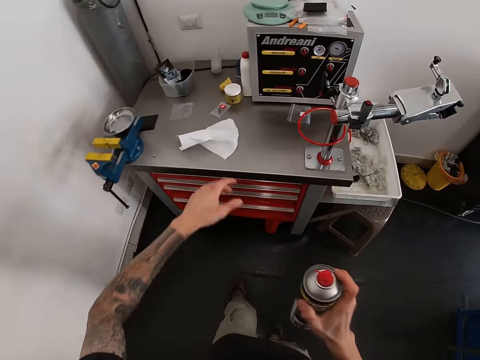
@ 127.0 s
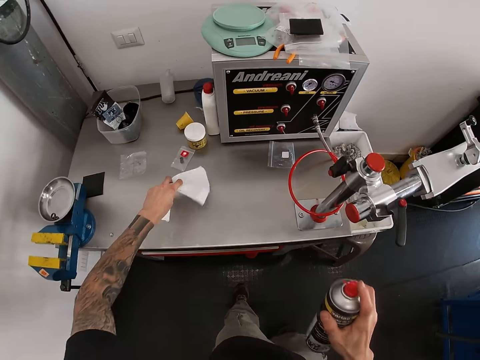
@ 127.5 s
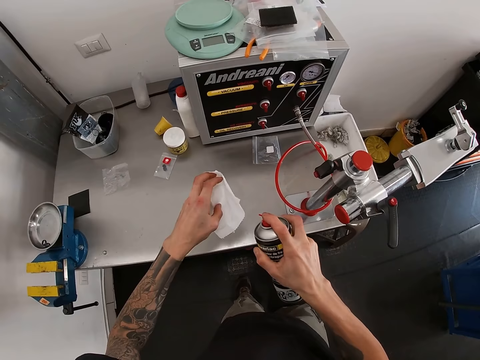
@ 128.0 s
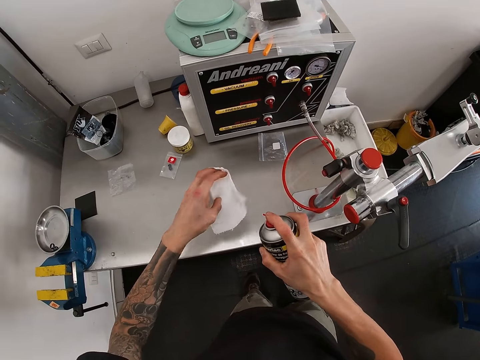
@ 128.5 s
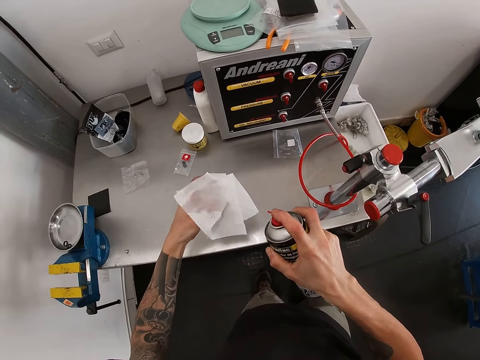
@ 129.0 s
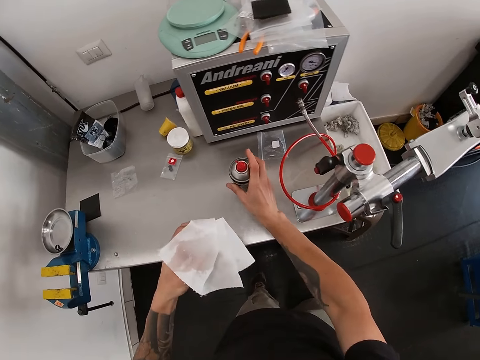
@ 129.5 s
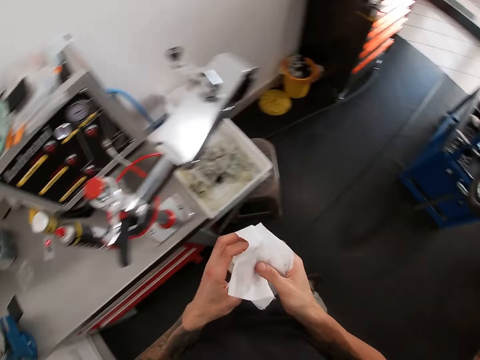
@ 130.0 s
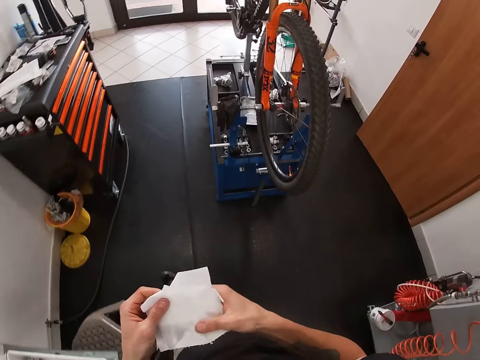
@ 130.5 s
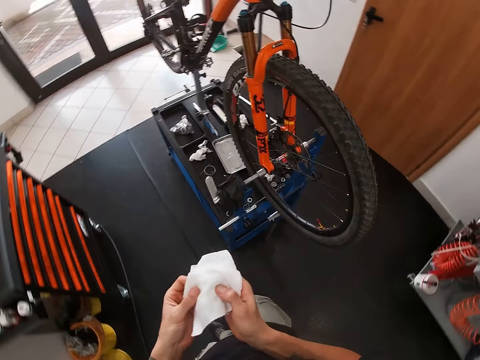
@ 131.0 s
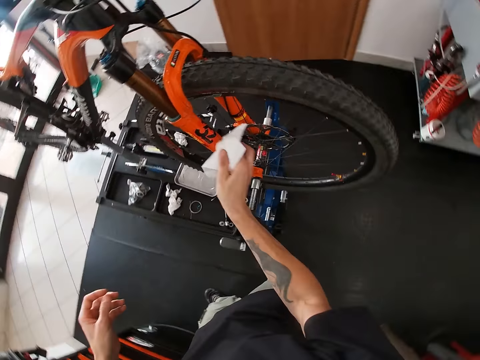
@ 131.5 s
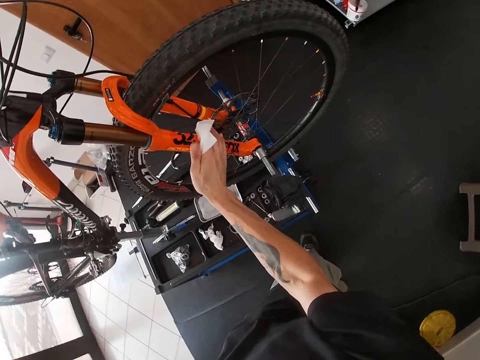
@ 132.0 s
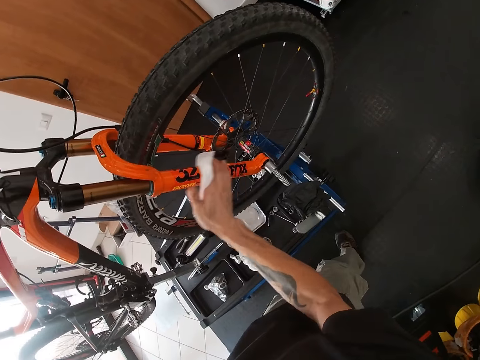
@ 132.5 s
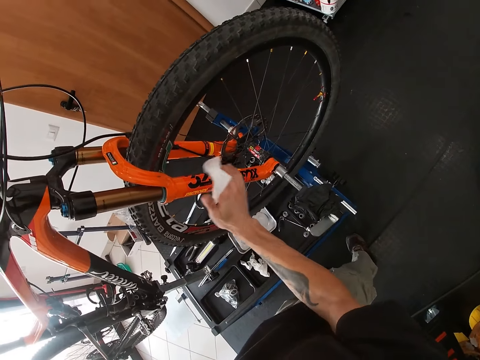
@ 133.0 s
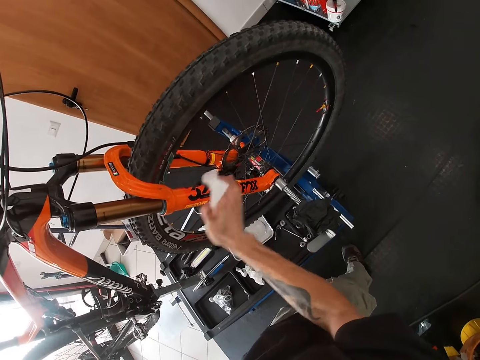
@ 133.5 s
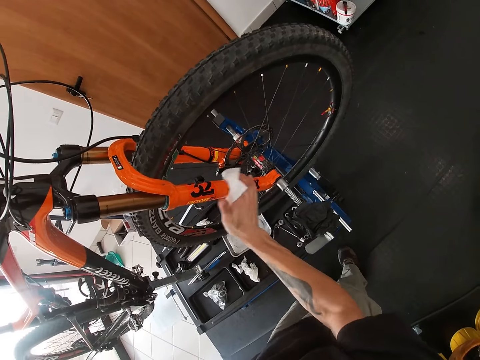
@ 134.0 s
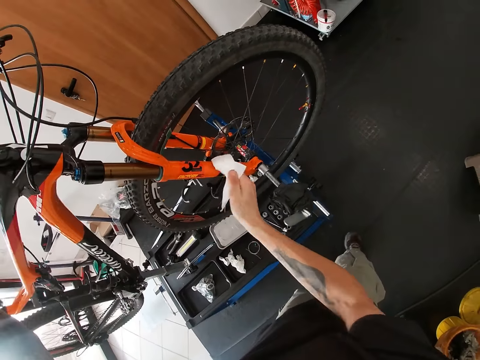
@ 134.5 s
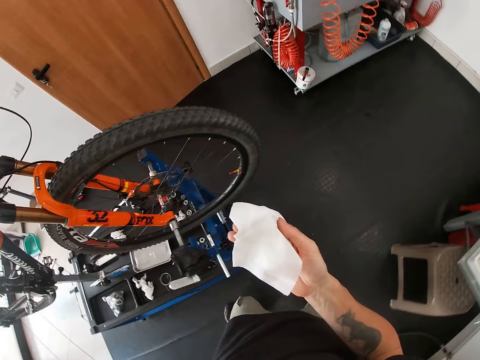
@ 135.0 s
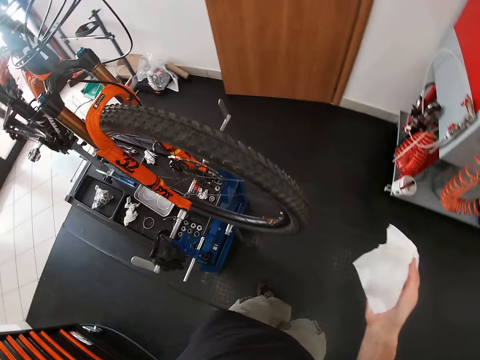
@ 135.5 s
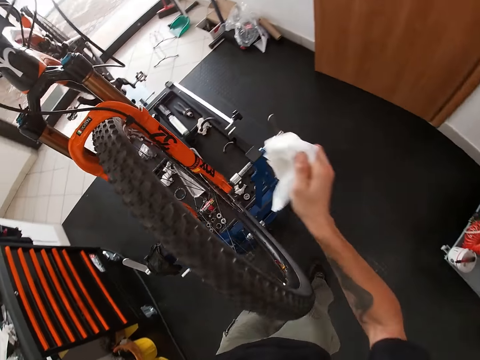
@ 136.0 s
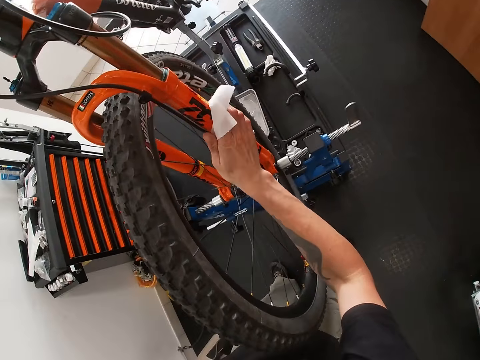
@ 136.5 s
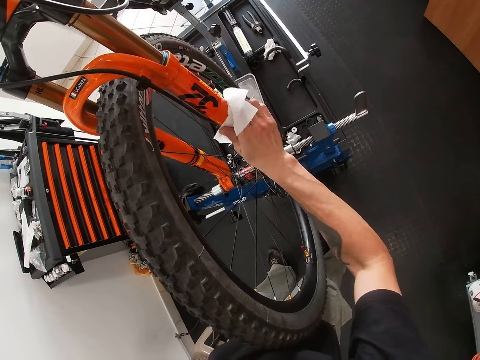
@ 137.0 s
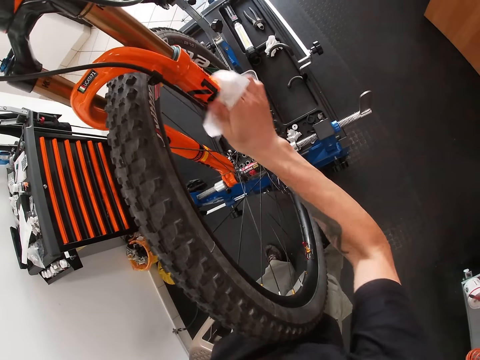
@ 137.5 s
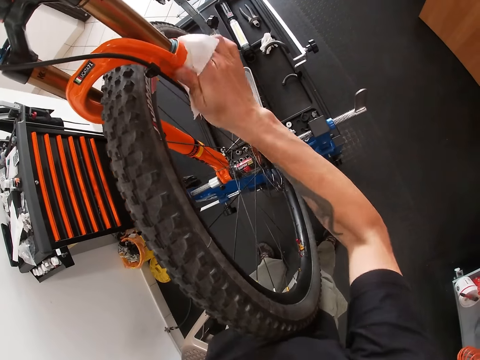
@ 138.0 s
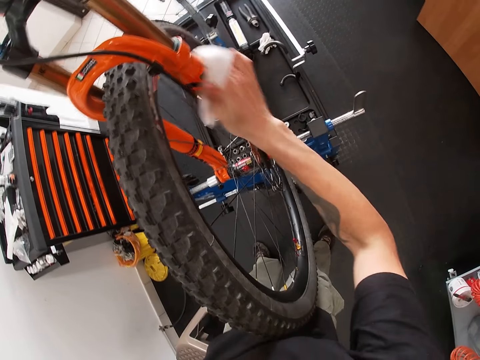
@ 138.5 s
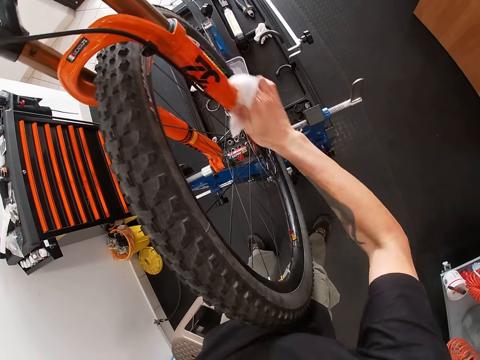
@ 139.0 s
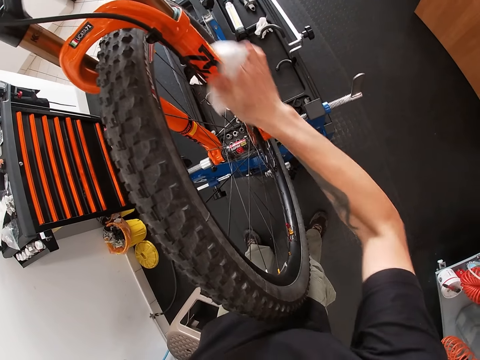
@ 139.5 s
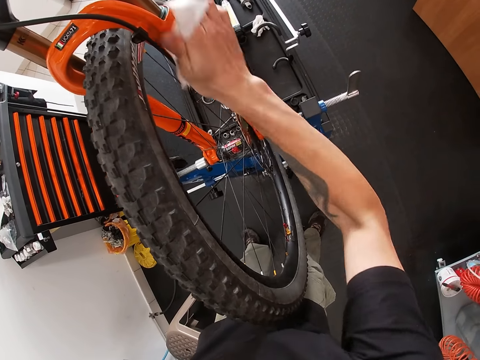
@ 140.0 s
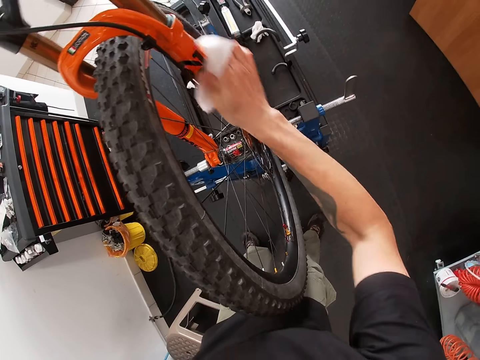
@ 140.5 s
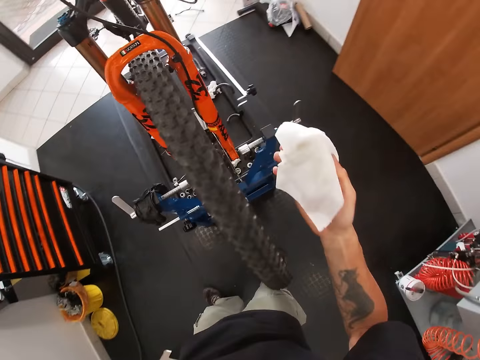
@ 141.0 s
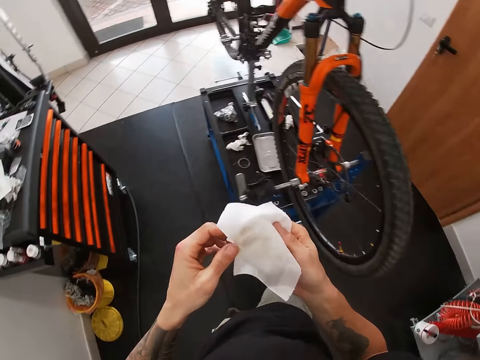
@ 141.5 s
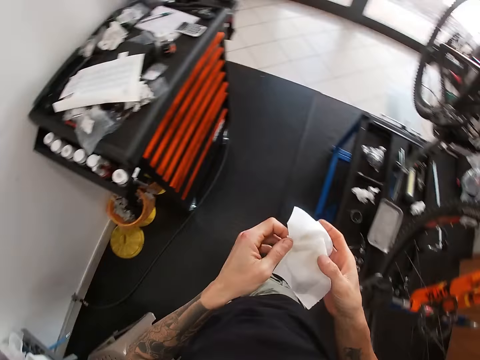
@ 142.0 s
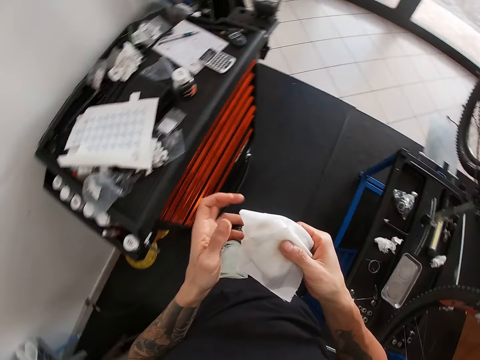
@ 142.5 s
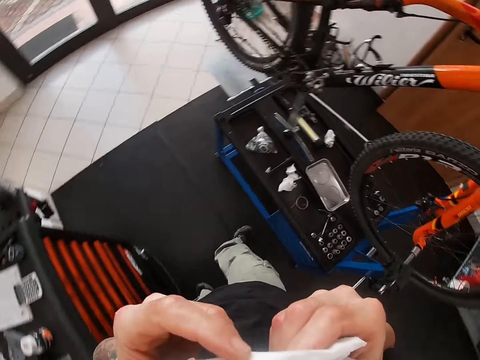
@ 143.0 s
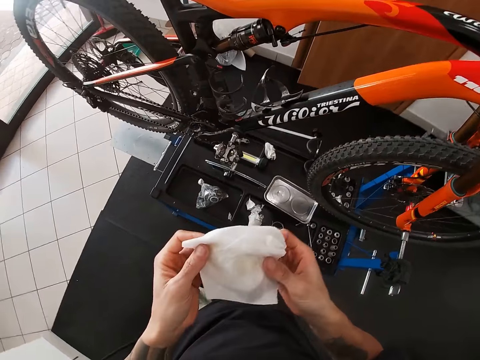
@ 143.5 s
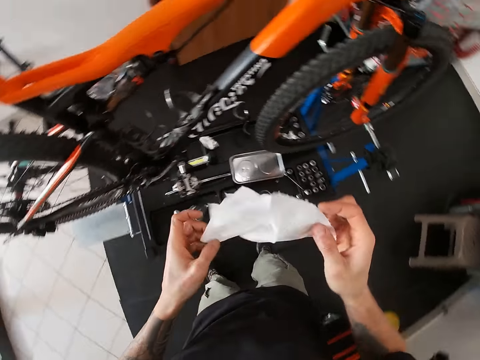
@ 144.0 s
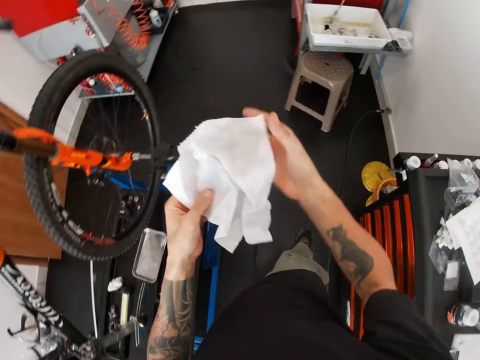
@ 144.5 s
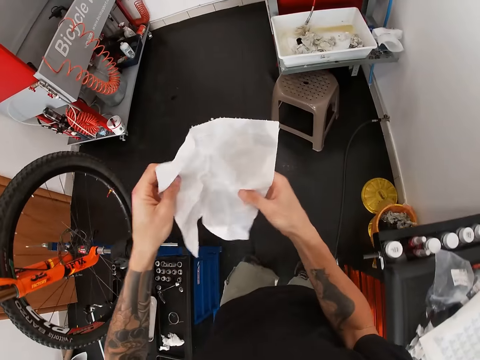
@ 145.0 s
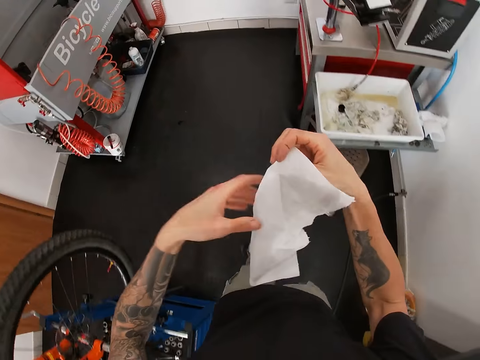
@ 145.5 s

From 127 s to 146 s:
The camera wearer holds the spray can in his right hand. He picks up a napkin or wipe from a workbench with his left hand. He sprays the napkin in his left hand with the spray can in his right hand. He places the spray can in his right hand on the workbench. He holds the napkin in both hands. He walks around. He wipes the suspension fork of the bicycle with the napkin in his right hand. He wipes the suspension fork of the bicycle with the napkin in his right hand again. He holds the napkin in both hands. He adjusts the wipe. He unfolds the napkin with both hands. He folds the napkin with both hands.

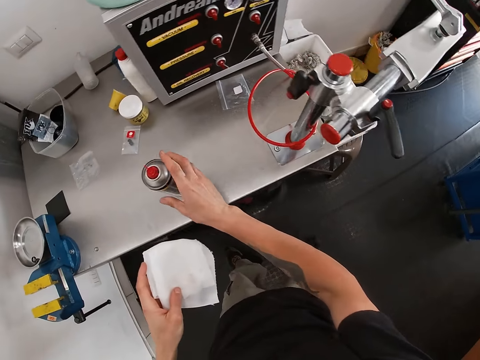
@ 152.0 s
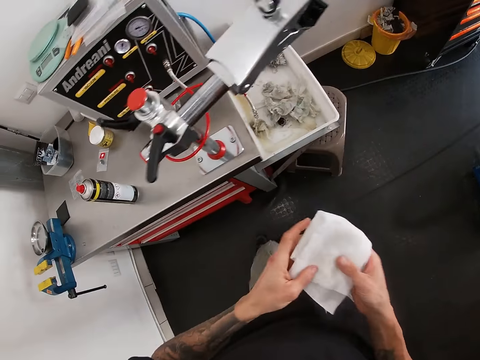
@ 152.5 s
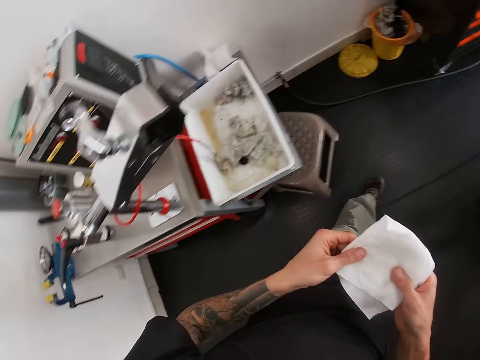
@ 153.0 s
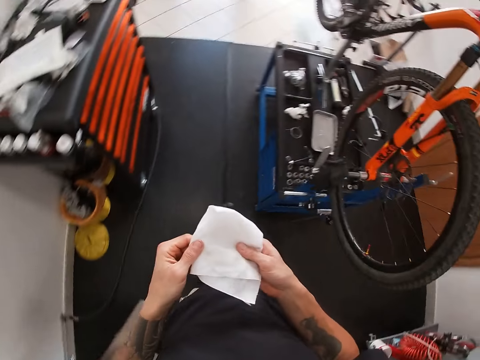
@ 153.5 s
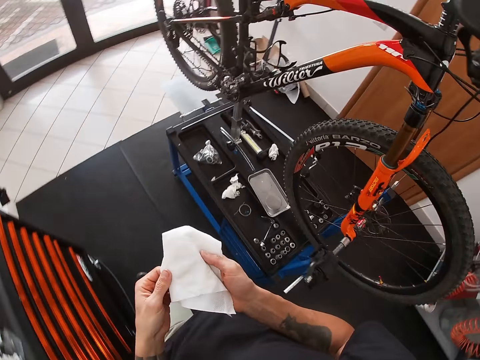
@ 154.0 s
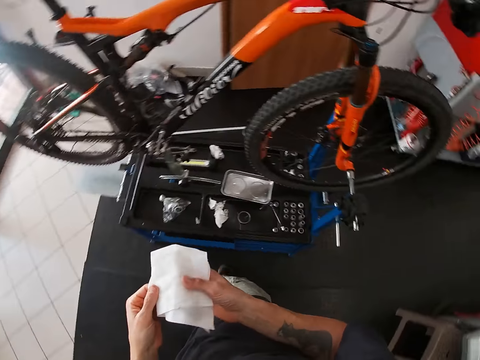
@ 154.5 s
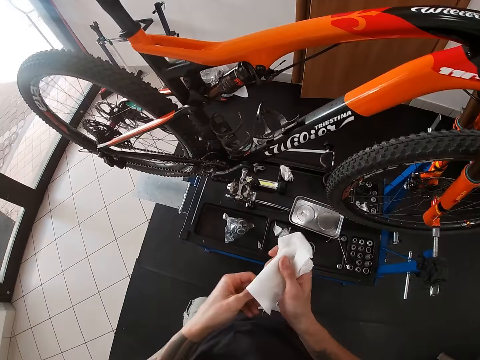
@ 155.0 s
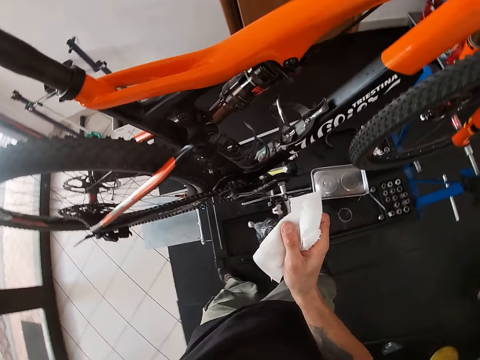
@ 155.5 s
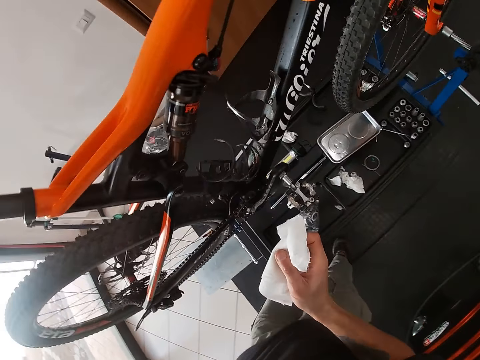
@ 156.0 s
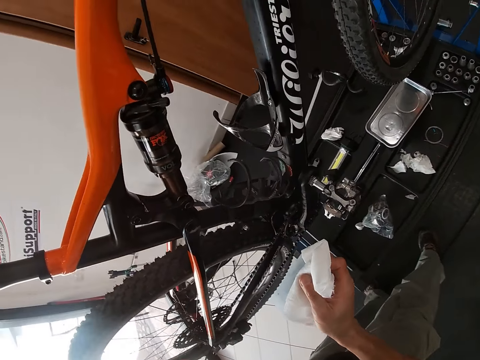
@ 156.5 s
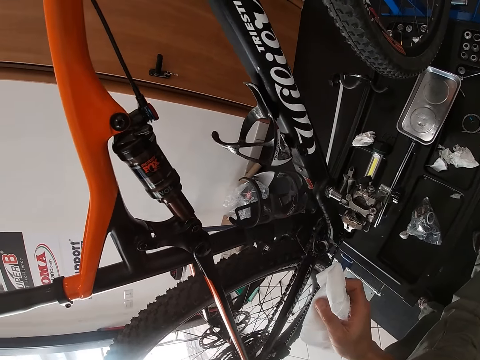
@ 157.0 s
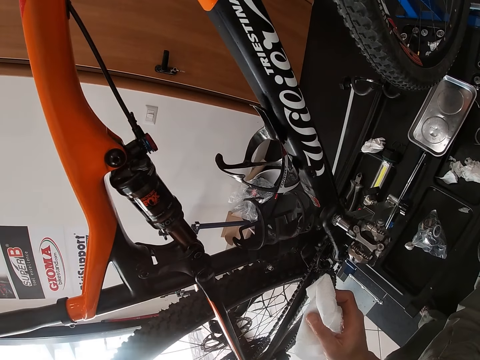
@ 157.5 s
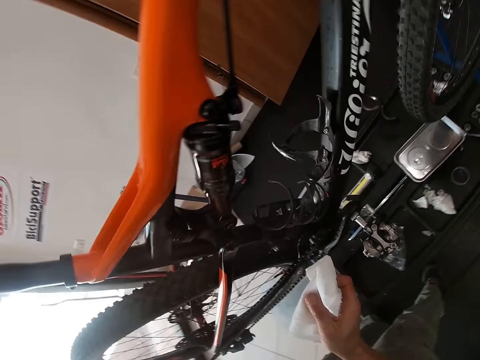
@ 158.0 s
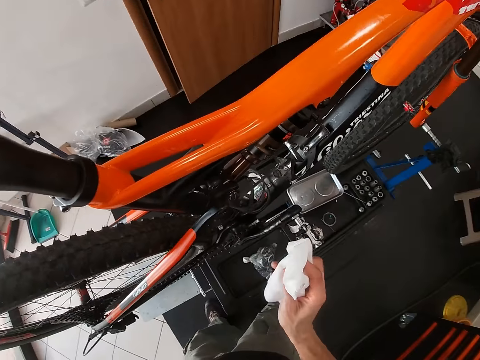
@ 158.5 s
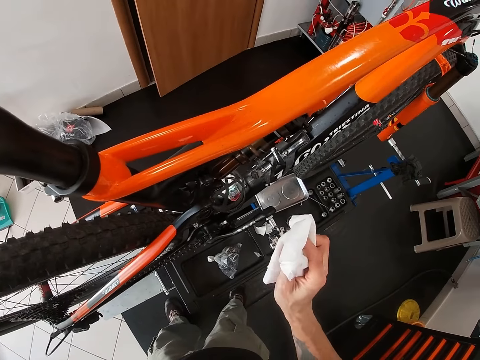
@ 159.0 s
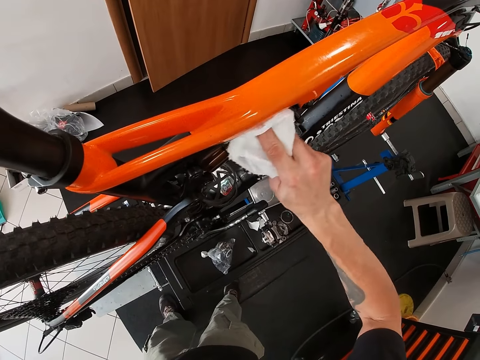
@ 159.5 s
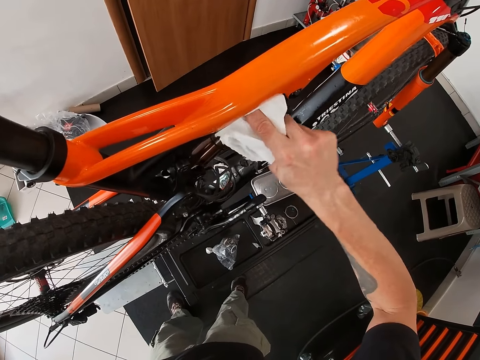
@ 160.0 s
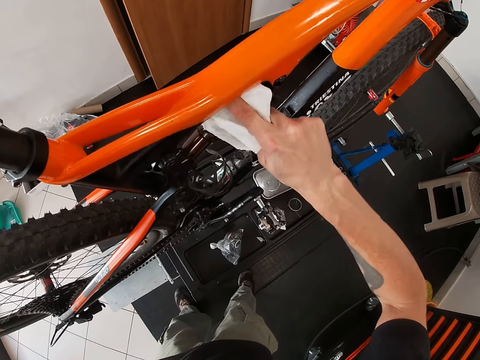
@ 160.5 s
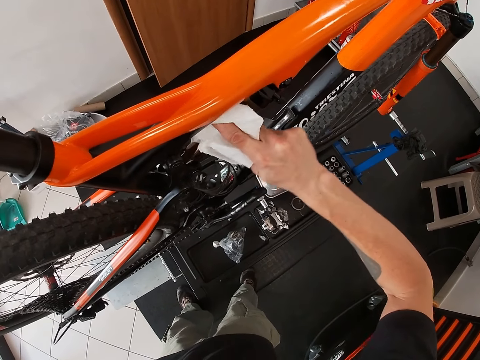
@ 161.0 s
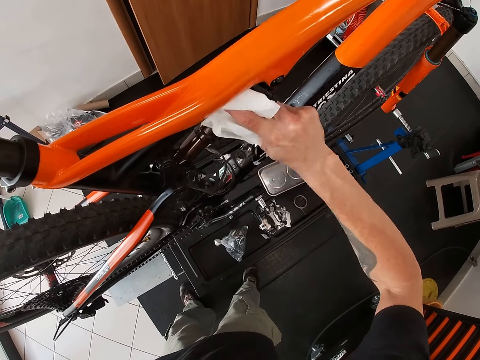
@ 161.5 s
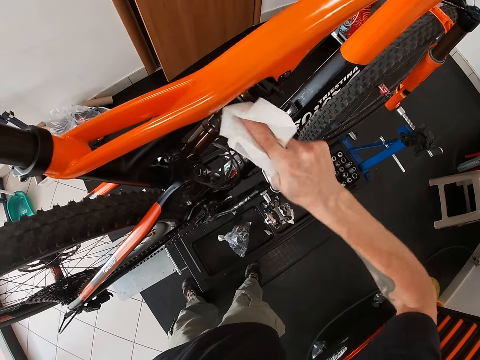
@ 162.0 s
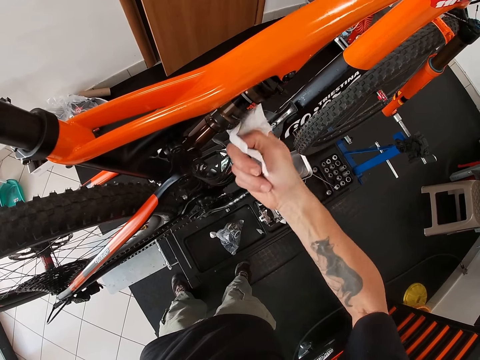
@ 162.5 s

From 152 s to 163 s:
The camera wearer places the spray can in his right hand on the workbench. He holds the napkin in both hands. He holds the napkin in his right hand. He wipes the rear shock of the bicycle on the work stand with the napkin in his right hand.
